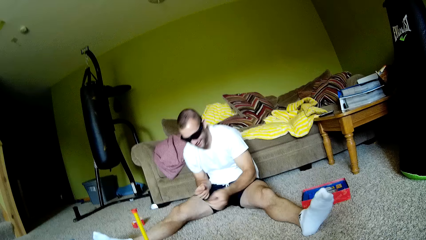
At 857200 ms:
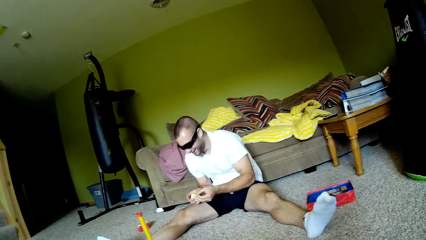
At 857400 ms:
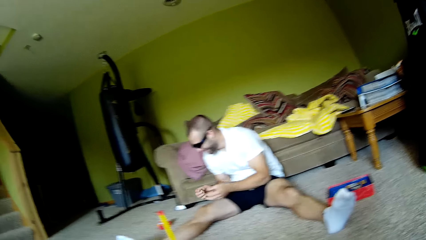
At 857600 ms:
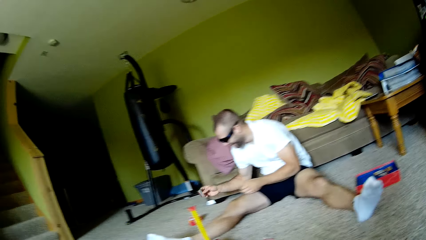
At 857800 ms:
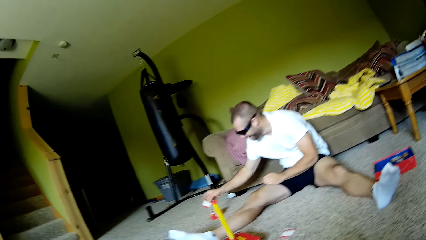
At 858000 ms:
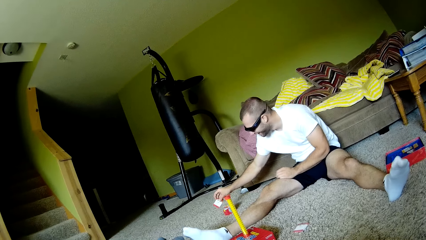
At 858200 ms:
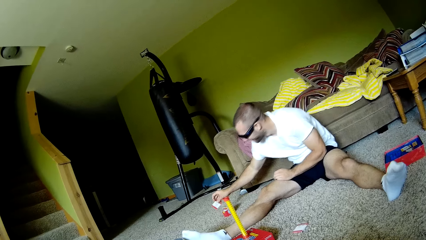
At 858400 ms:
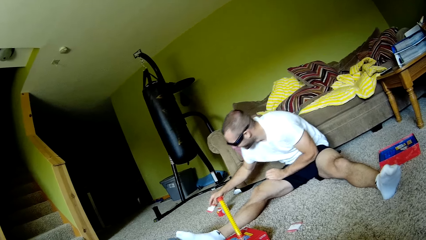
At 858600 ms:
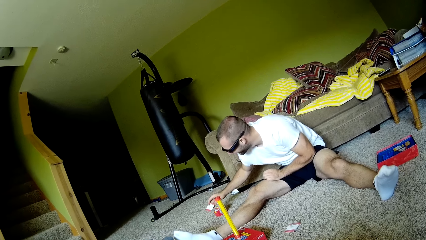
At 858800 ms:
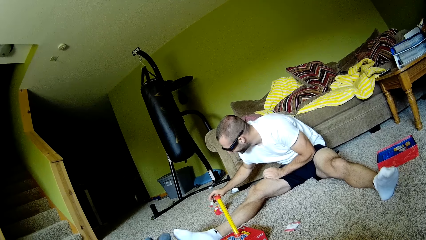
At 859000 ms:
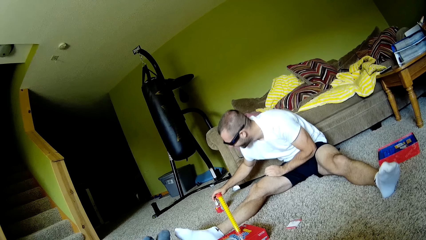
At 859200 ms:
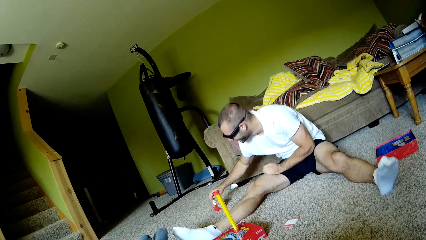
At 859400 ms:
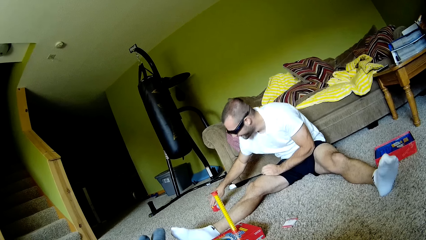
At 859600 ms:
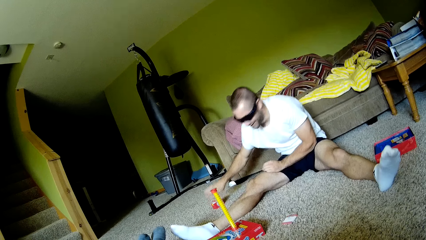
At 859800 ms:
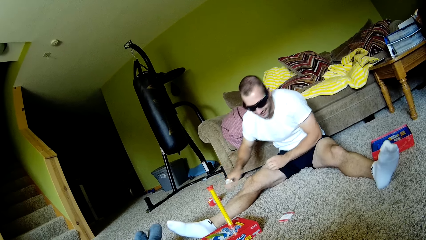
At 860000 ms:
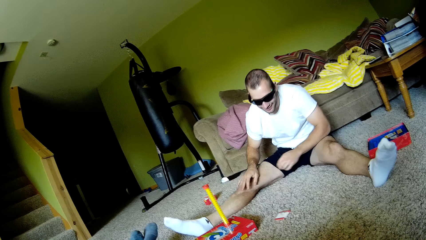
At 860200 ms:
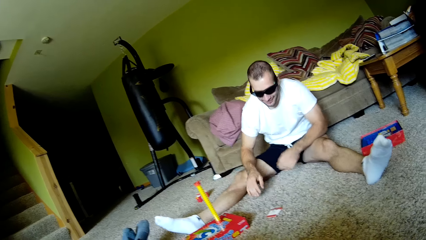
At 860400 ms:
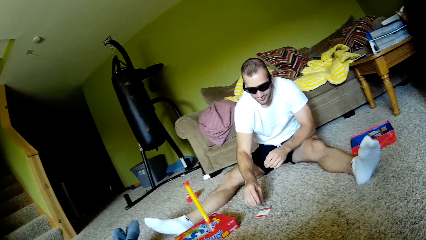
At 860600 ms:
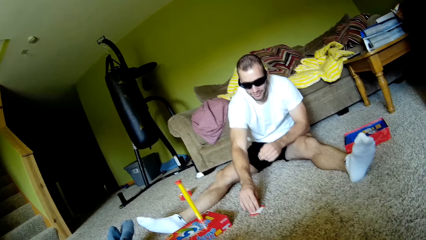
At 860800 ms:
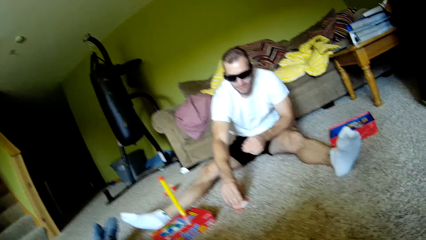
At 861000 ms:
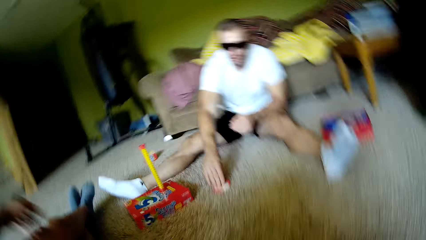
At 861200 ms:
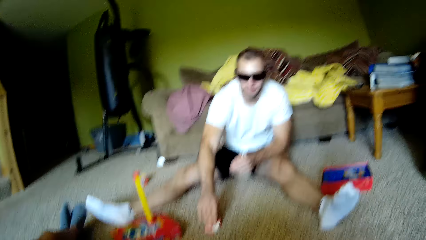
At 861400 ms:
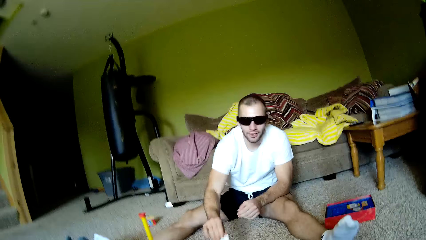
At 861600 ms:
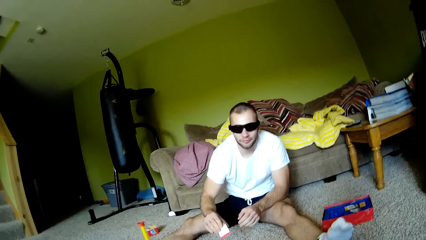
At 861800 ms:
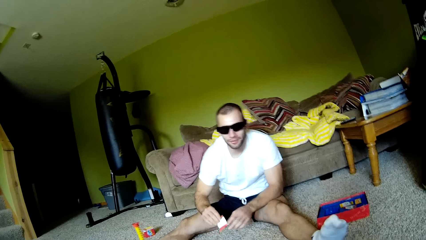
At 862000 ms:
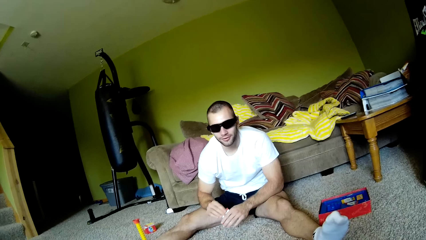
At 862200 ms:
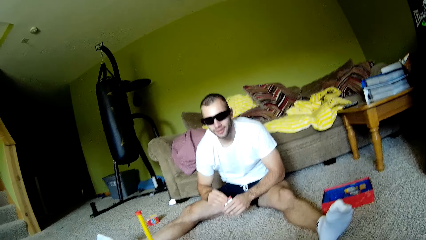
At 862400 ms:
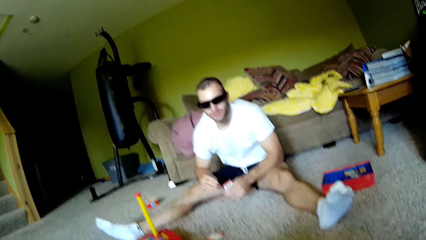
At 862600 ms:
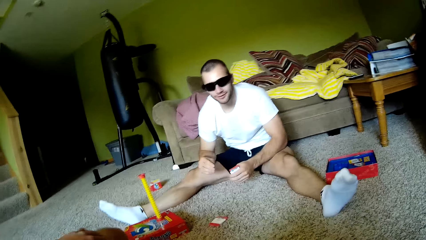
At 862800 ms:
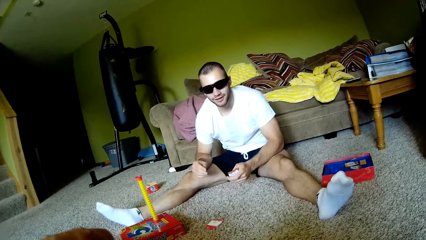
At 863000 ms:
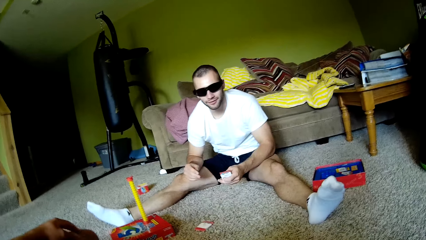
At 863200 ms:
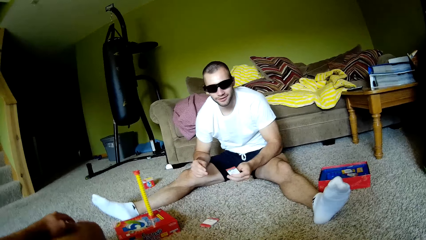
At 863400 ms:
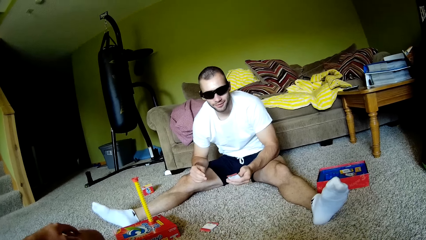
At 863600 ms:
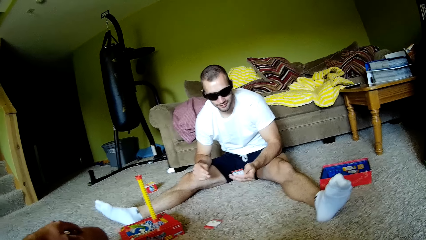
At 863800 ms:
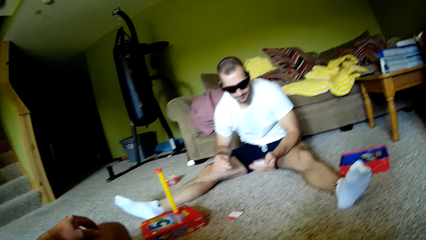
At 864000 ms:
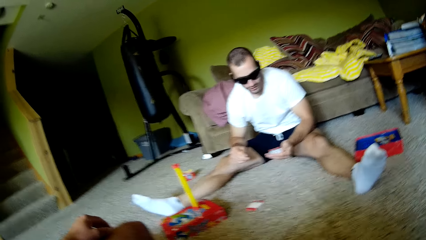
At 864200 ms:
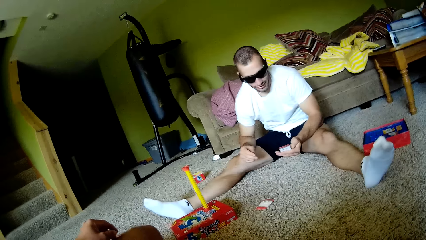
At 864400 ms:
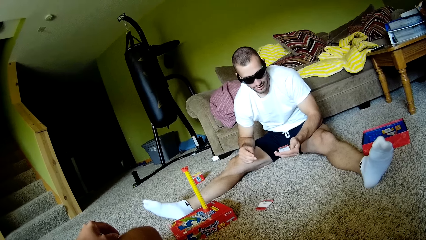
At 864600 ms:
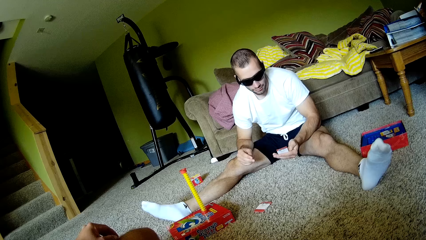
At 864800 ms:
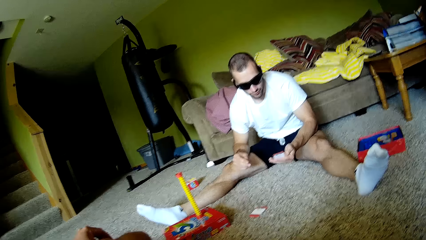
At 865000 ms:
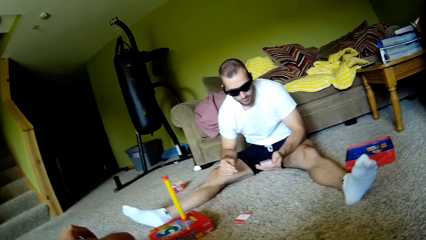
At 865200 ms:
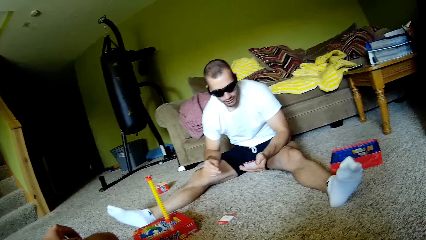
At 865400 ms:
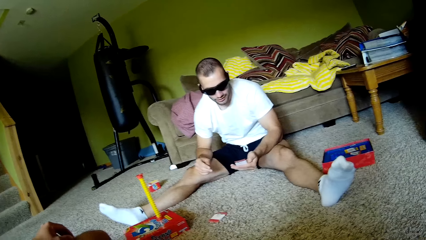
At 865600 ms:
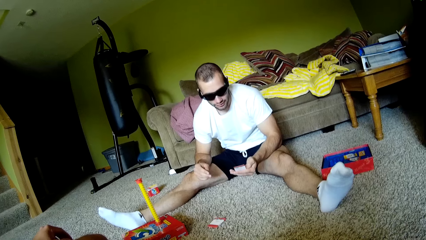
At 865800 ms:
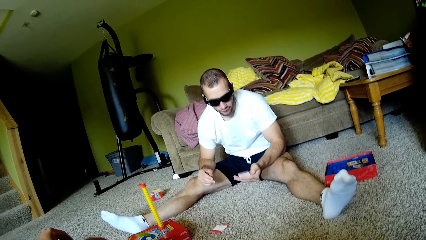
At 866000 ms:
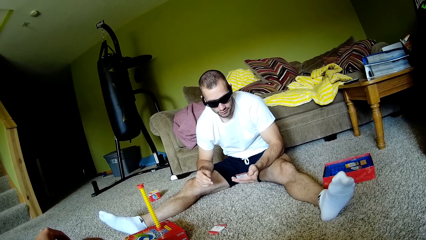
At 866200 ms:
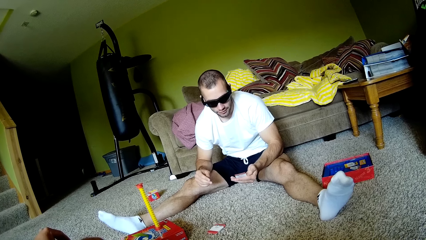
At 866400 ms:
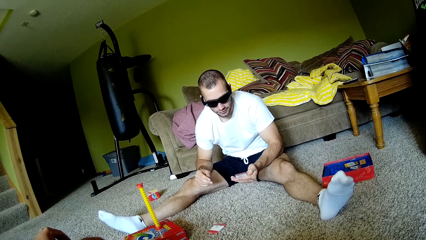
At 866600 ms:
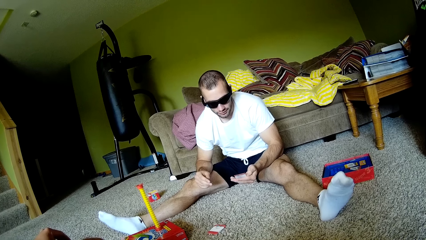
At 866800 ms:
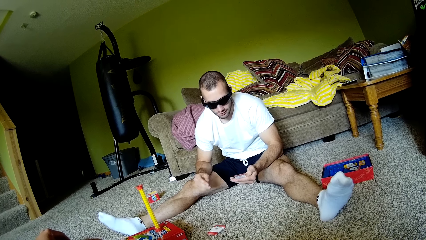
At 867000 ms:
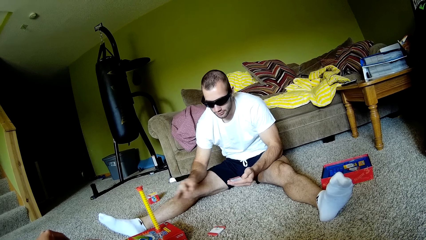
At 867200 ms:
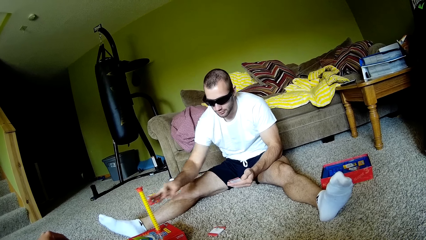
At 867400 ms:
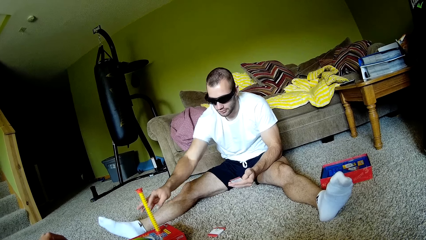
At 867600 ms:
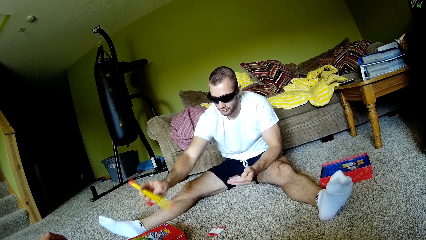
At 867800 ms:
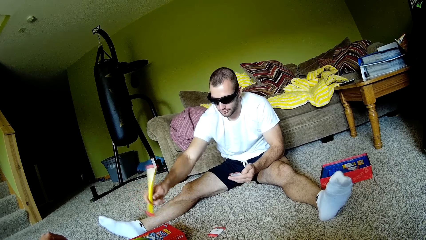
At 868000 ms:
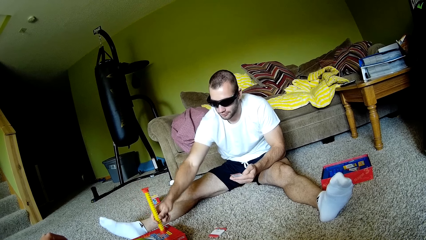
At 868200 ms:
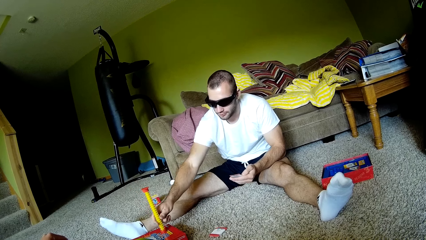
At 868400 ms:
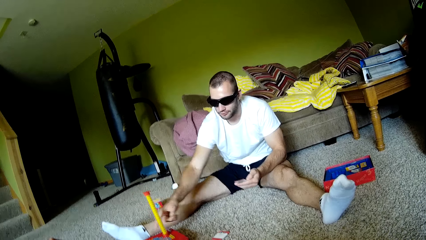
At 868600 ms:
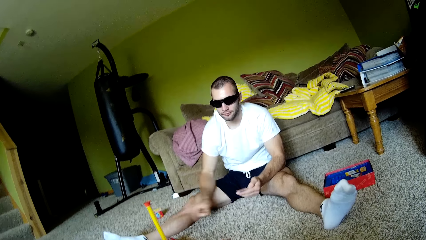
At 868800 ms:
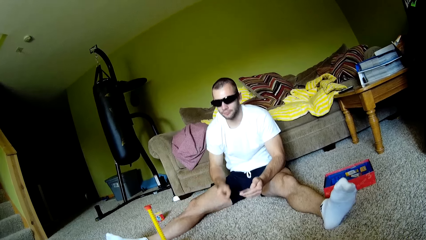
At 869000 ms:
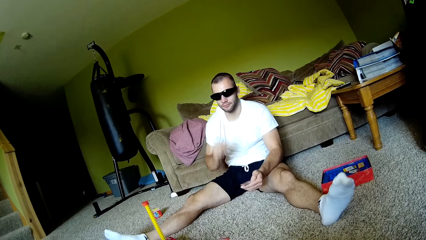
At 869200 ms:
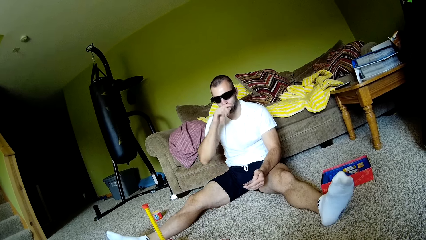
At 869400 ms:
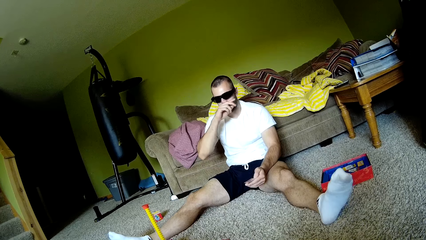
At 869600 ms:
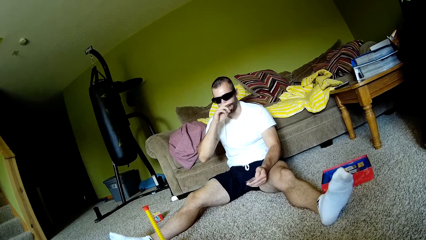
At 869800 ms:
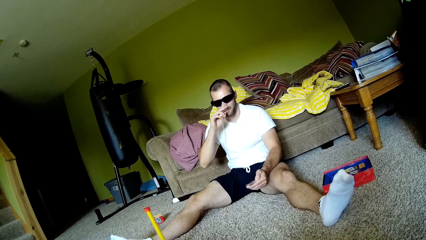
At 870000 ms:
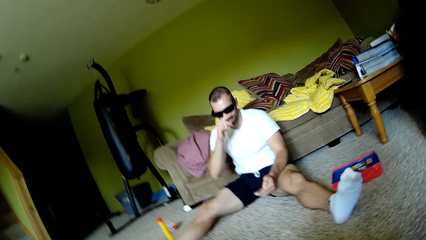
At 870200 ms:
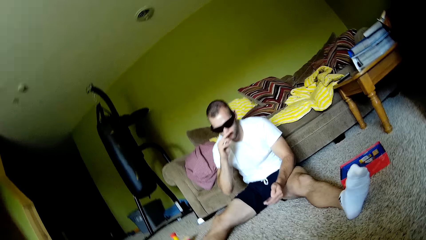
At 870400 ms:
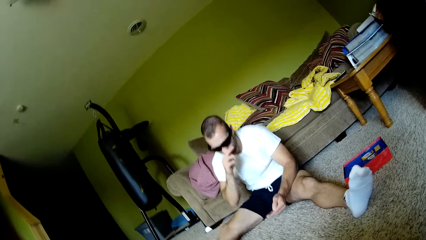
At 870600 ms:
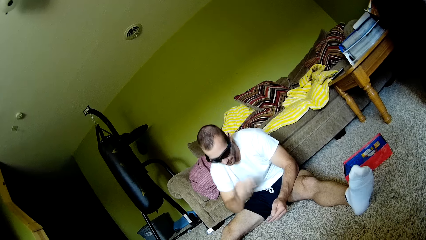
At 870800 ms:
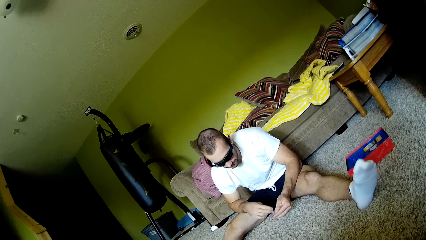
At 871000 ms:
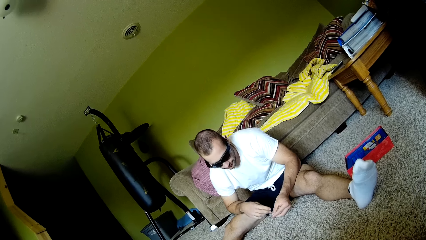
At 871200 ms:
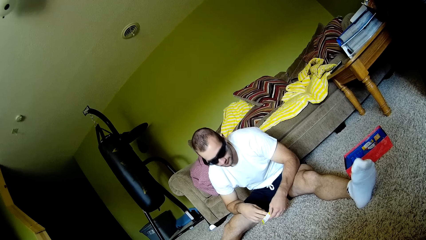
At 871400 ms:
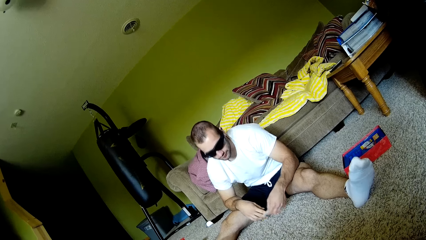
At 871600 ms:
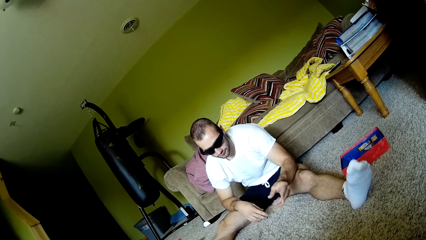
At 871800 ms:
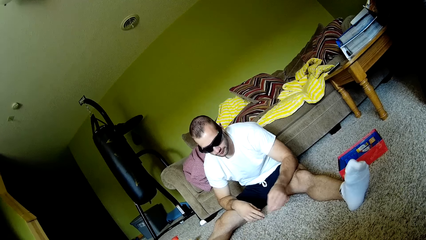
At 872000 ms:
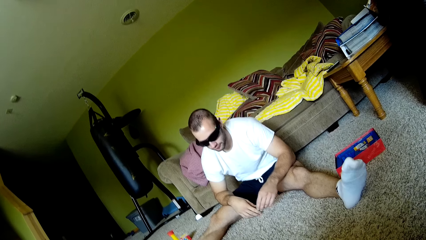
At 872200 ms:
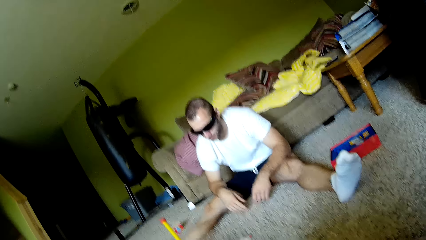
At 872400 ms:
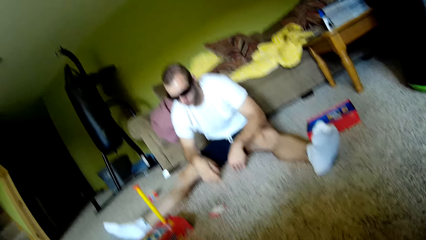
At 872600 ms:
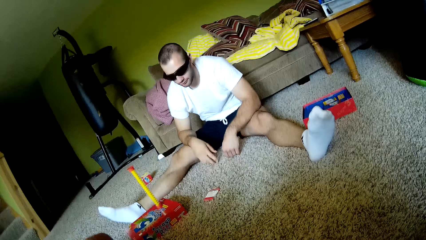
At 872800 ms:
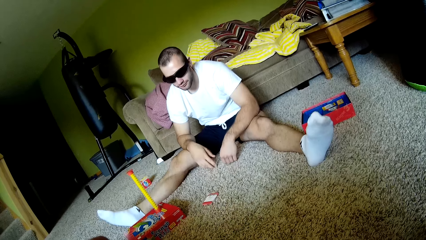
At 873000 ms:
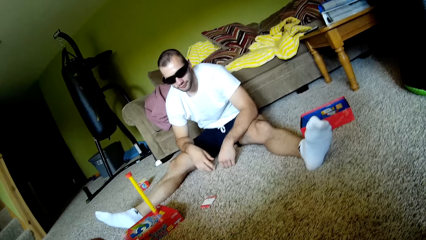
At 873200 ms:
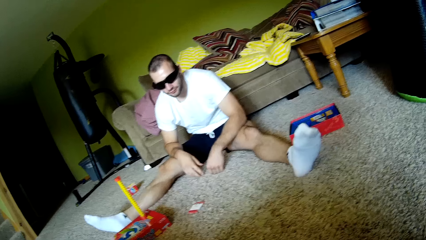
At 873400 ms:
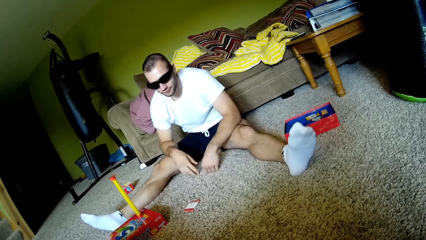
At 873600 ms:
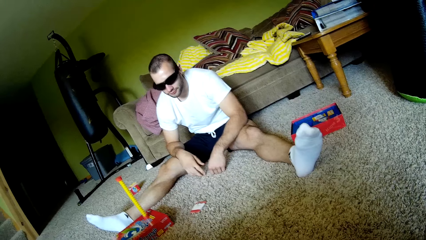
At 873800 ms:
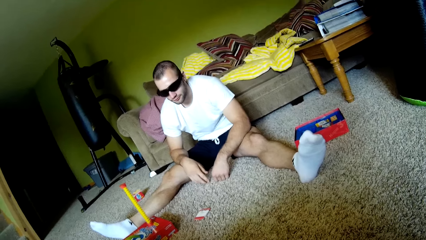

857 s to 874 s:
The man picks up a card. The camera wearer talks to the man. The man puts the card down, picks up the card, and talks to the camera wearer. The camera wearer touches his lap. The man turns the toy around. The camera wearer talks to the man. The man throws the card.
